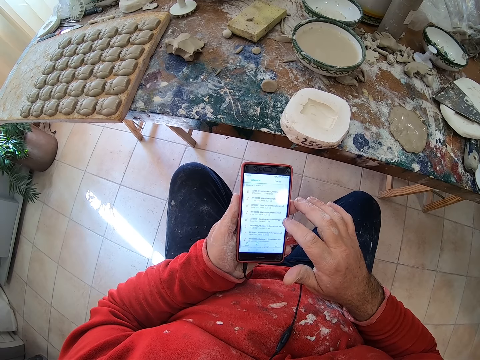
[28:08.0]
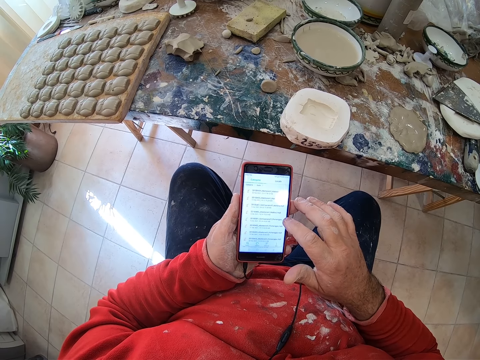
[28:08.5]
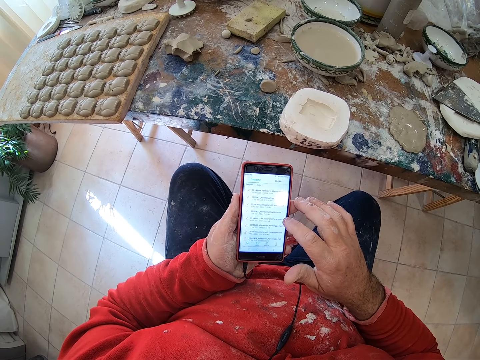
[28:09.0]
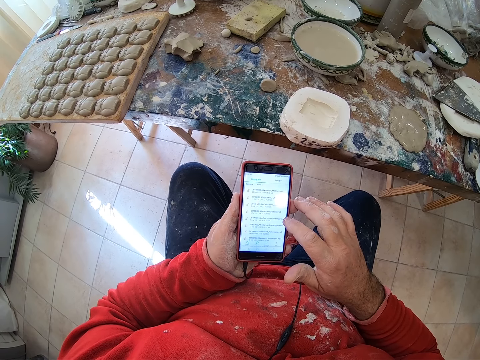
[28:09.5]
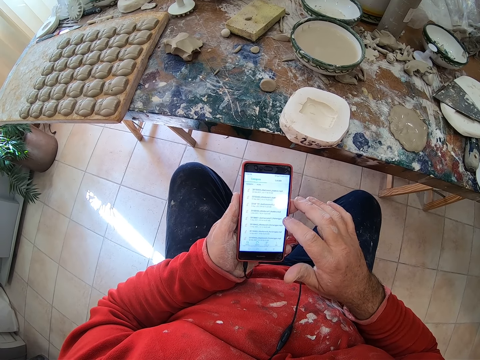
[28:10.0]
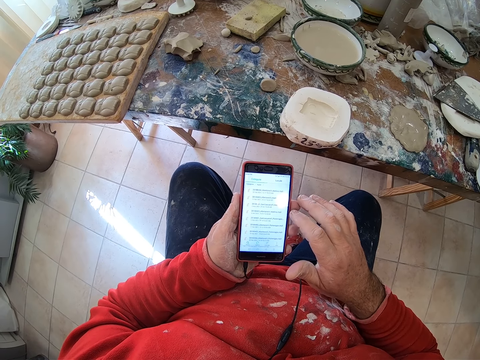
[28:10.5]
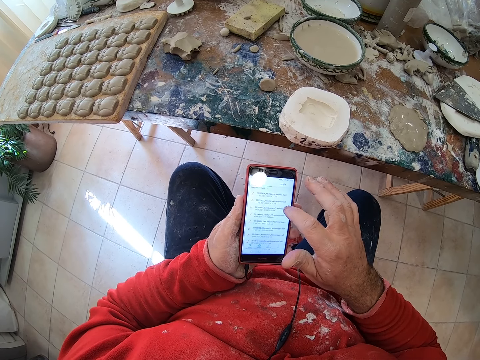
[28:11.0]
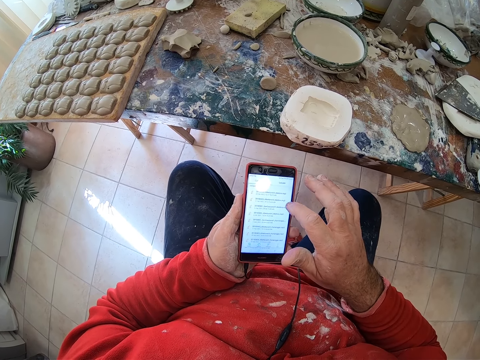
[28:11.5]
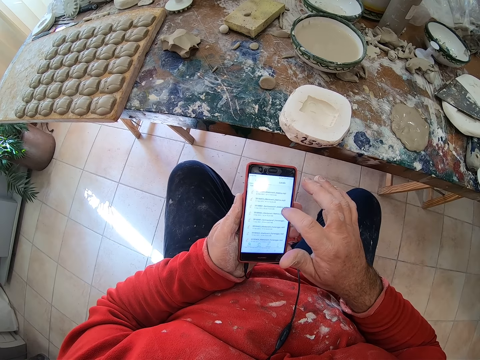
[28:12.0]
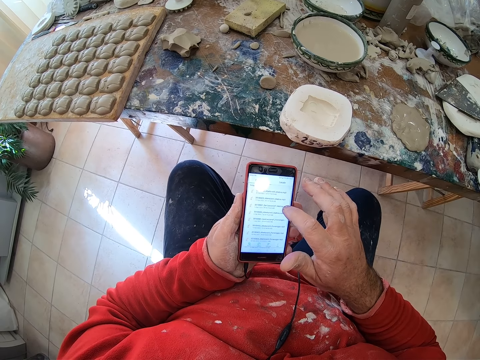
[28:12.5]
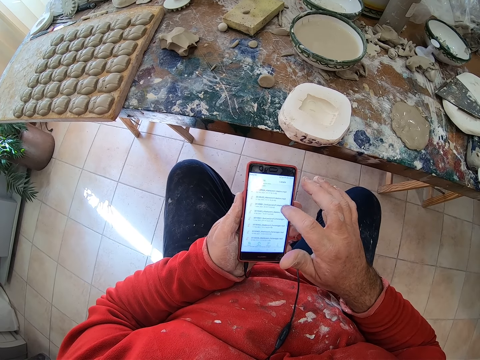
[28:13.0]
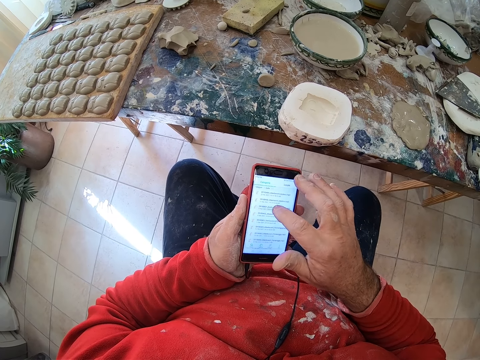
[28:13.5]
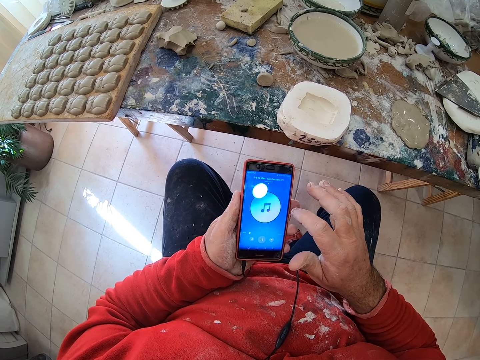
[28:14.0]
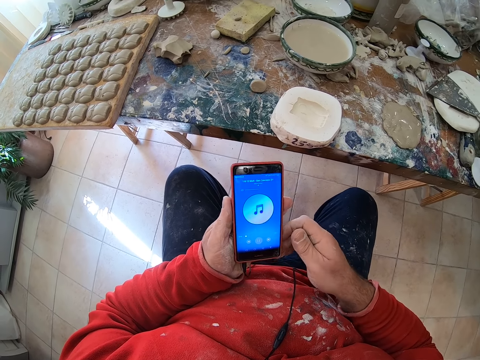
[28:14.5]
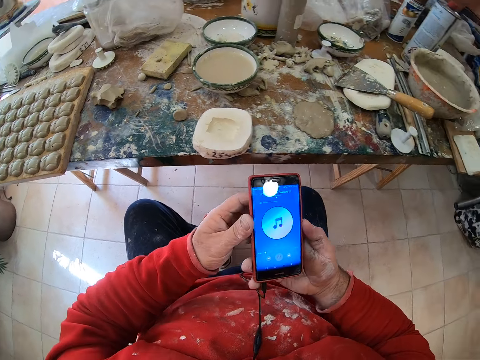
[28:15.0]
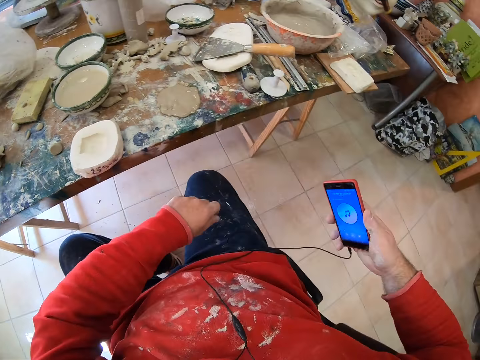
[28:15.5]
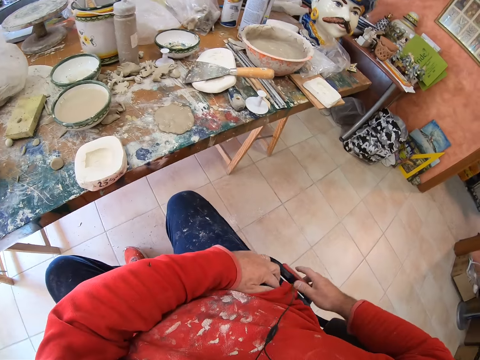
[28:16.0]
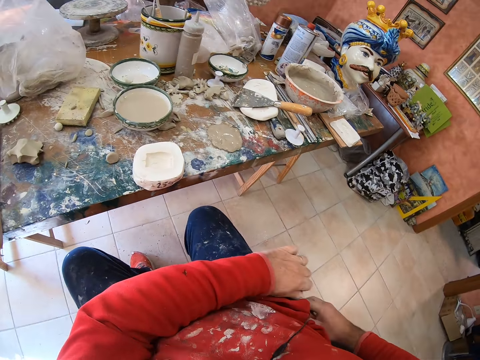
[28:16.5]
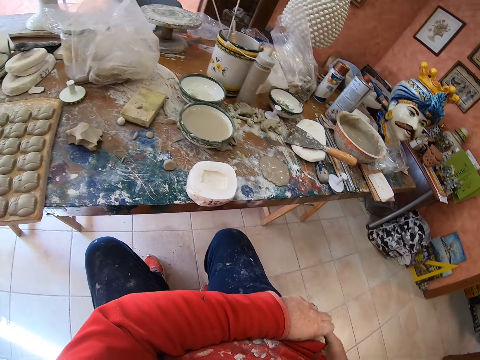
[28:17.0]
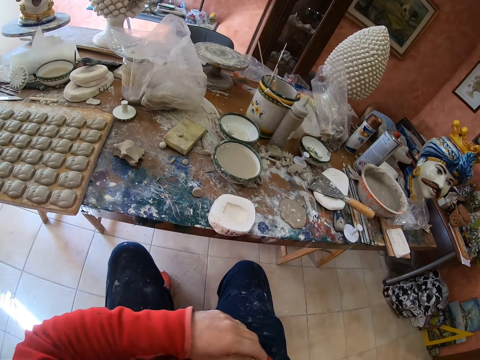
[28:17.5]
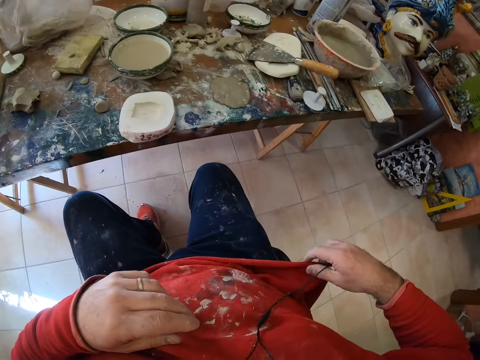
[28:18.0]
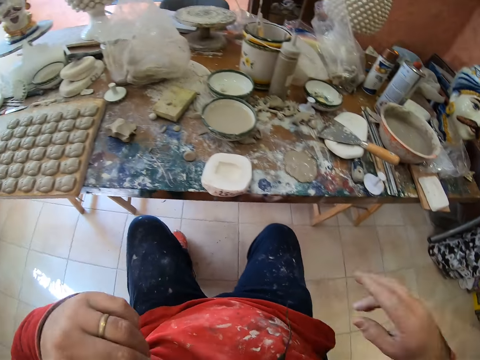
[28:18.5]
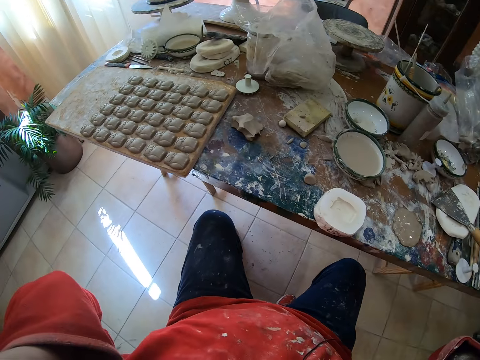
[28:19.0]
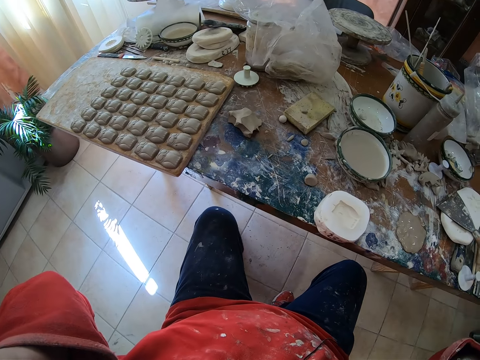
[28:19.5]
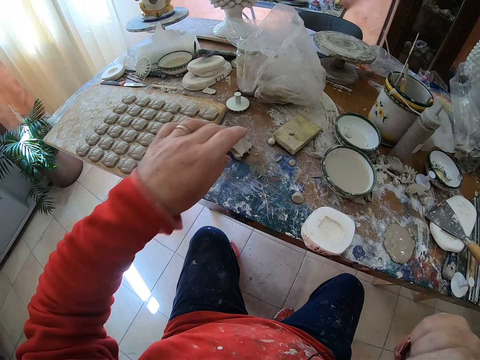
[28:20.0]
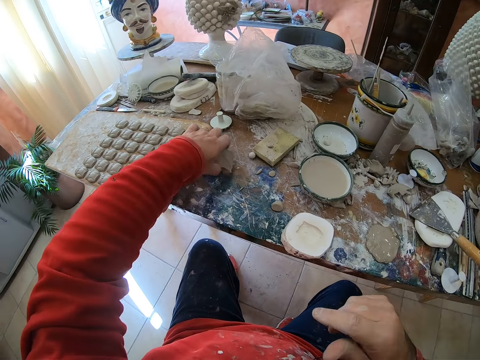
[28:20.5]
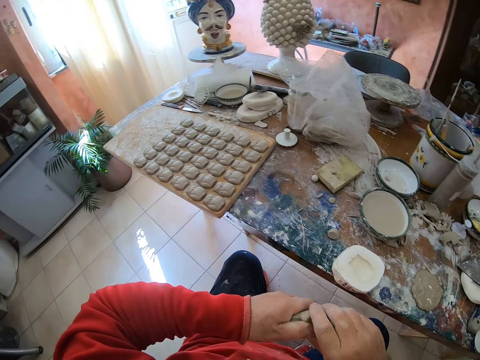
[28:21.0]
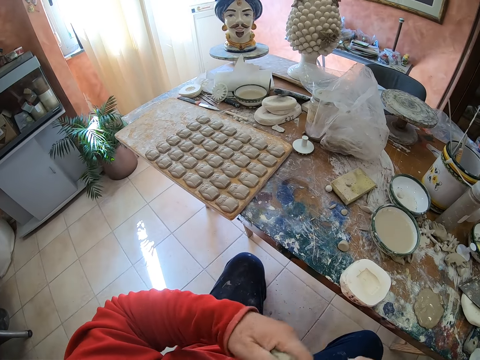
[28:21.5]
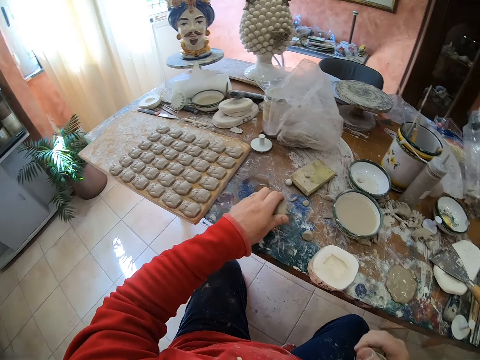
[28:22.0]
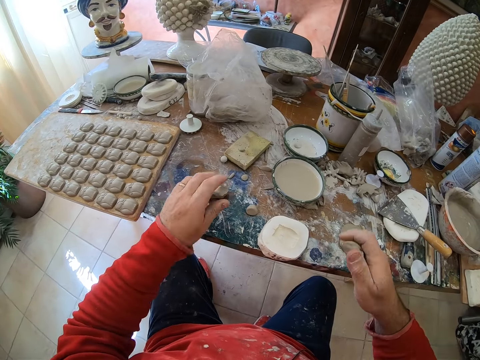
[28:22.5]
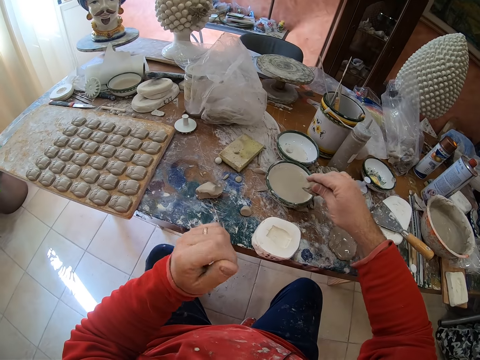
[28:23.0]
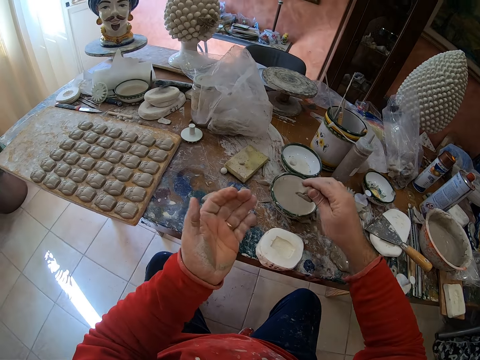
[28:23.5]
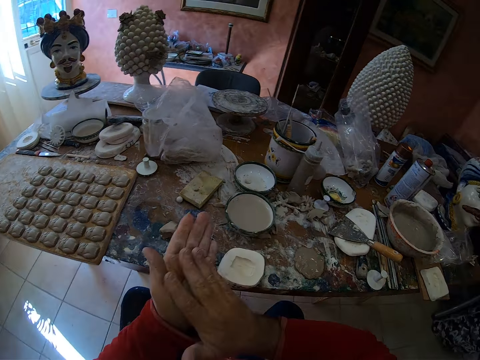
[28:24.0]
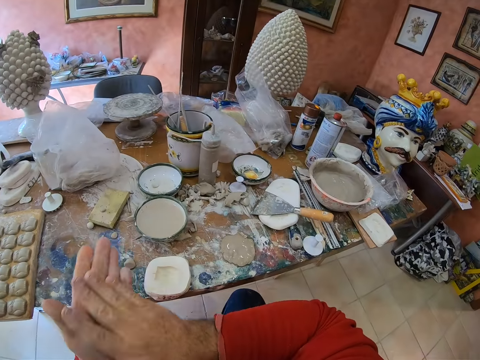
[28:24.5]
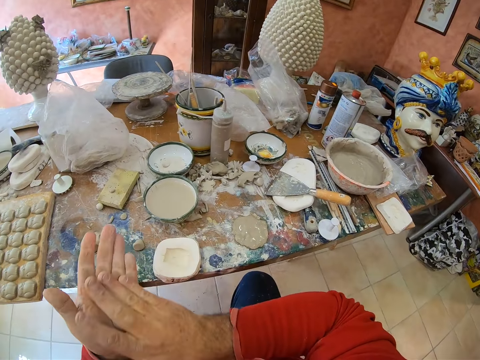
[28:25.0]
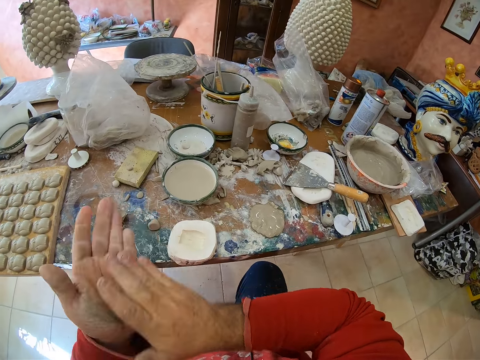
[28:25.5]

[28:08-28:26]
The camera wearer puts the phone in his pocket. He adjusts the camera on his head. He picks up the clay mold on the table. He takes a pinch of the clay mold and puts down the clay mold. He dips the clay mold into water and rolls the clay mold in his hands.

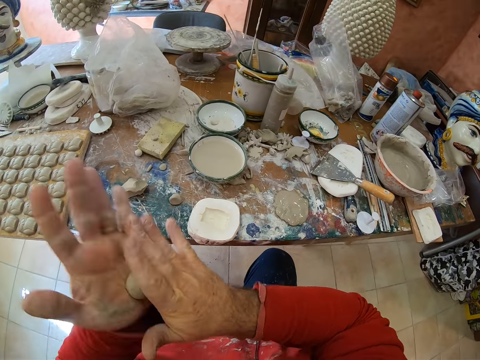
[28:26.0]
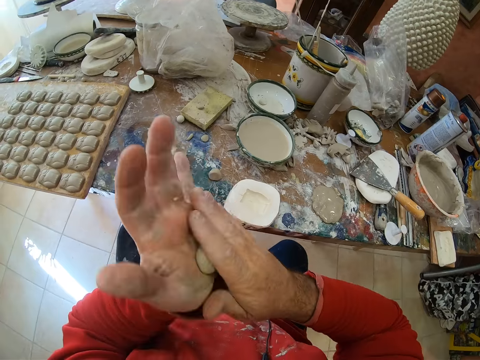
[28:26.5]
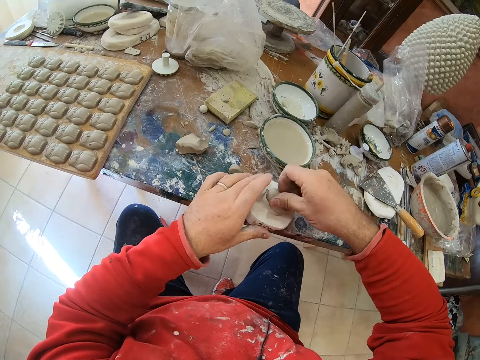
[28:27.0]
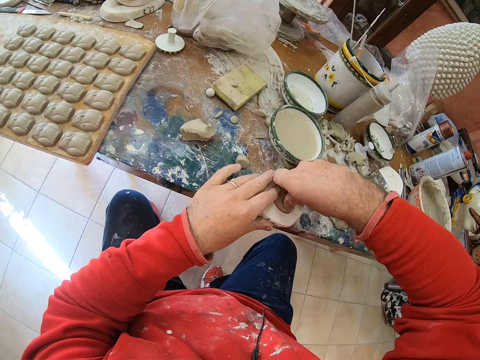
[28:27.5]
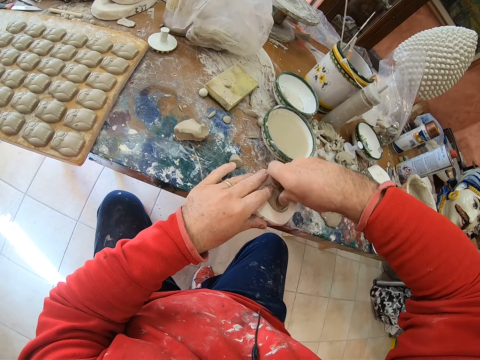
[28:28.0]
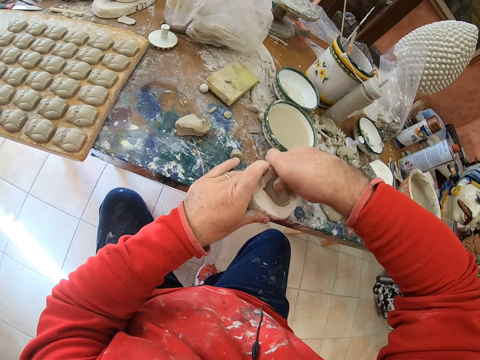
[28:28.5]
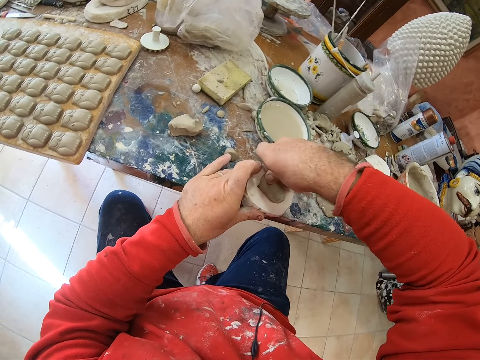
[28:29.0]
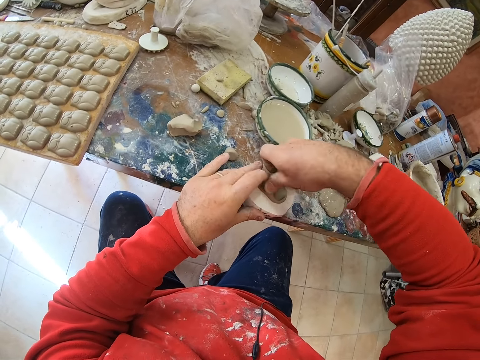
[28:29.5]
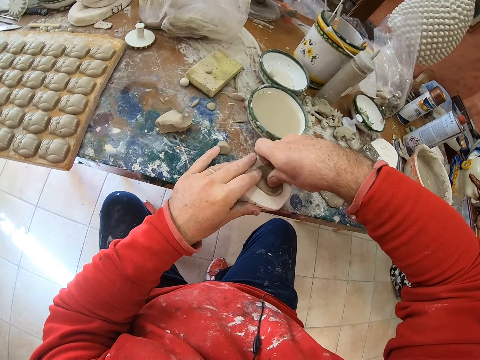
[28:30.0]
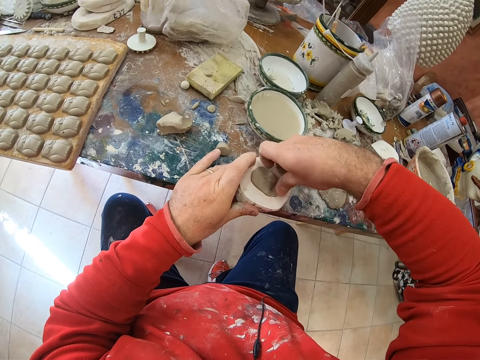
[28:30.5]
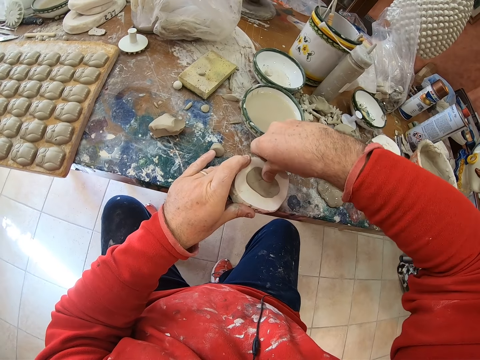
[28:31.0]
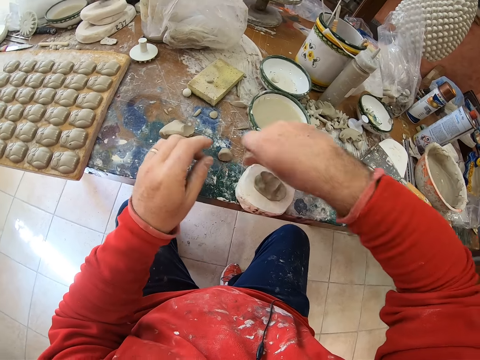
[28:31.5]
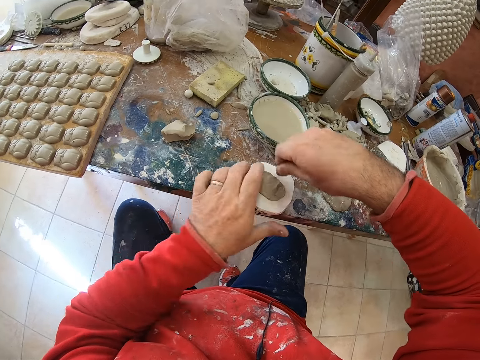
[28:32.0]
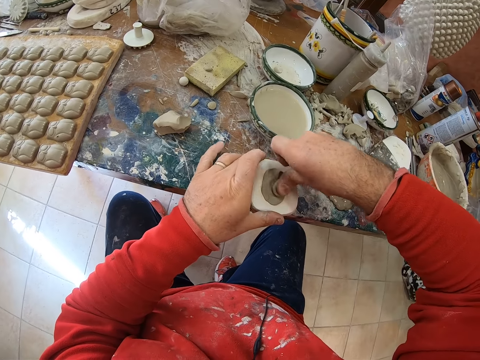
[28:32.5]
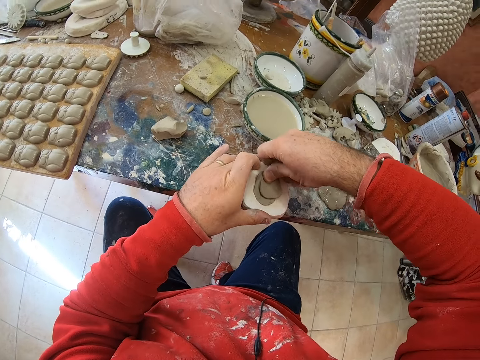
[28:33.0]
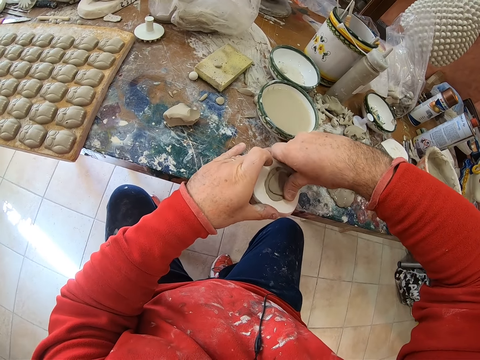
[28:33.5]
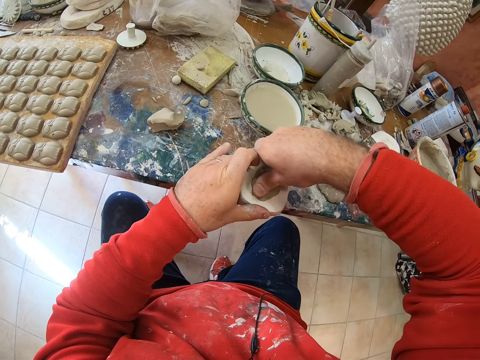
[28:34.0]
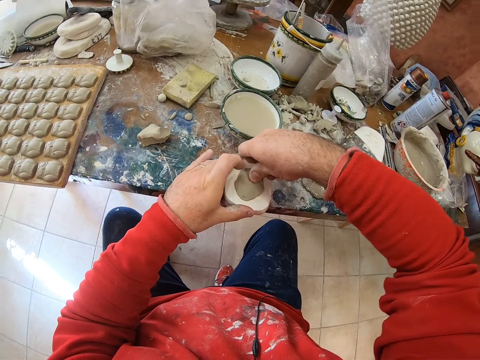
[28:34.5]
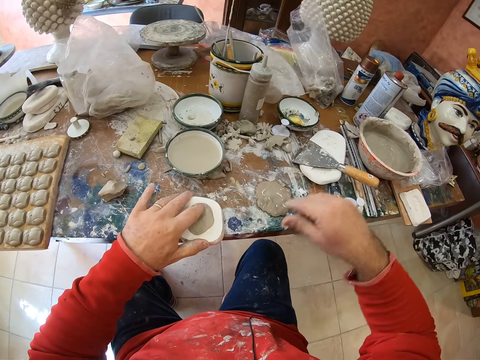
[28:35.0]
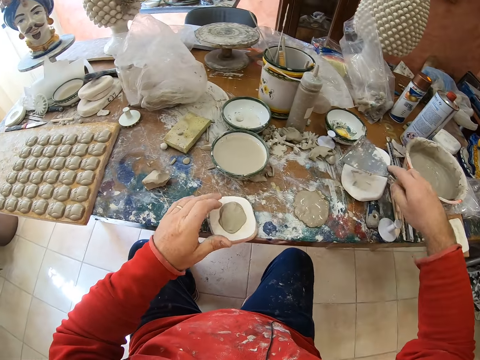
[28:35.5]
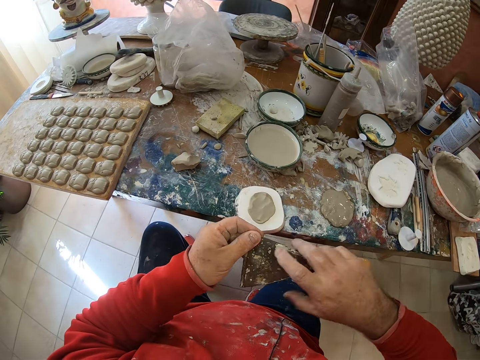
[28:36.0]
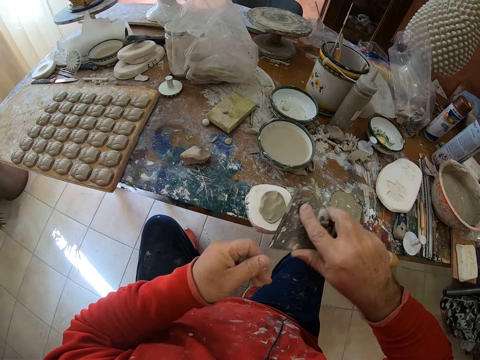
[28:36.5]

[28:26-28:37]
The camera wearer presses the clay mold on a mold shaper or molding tool. They pick up mud on the table and fix the mud in the molding tool. They pick up a scraper and wipe the scraper.
